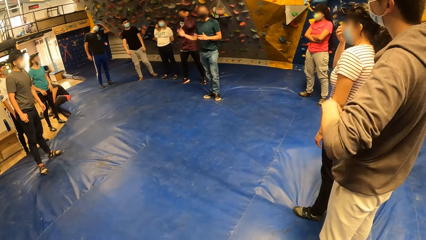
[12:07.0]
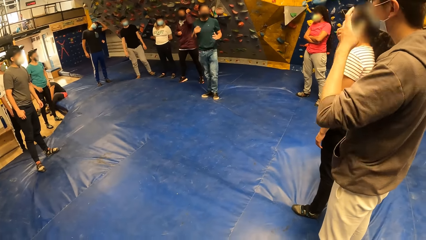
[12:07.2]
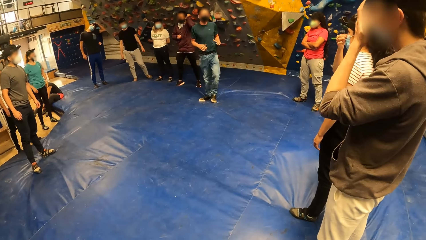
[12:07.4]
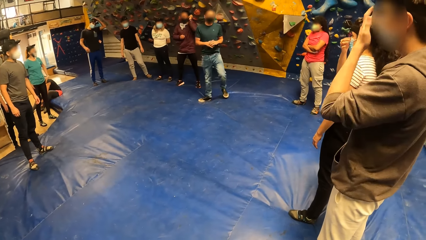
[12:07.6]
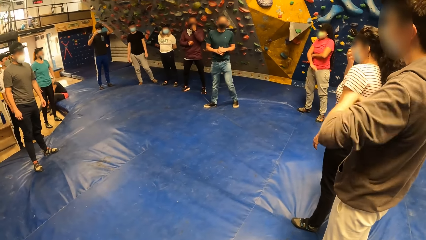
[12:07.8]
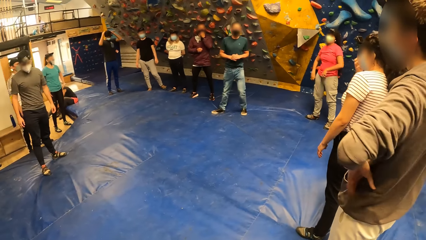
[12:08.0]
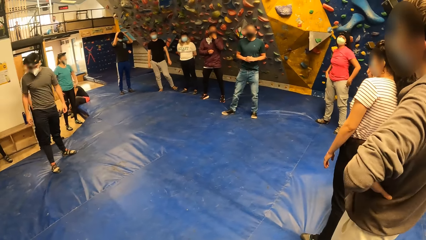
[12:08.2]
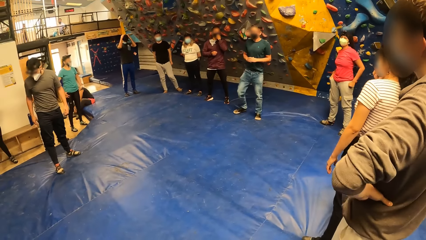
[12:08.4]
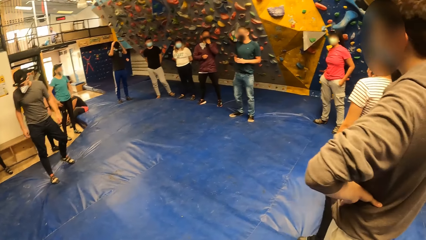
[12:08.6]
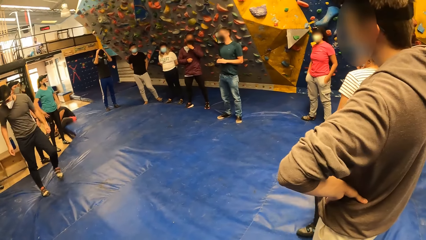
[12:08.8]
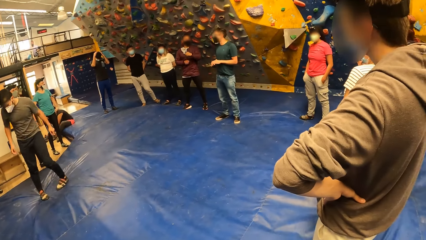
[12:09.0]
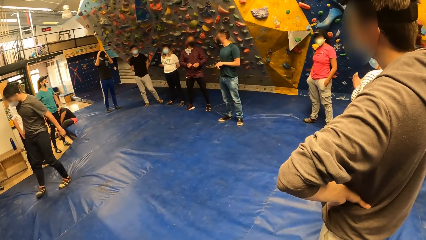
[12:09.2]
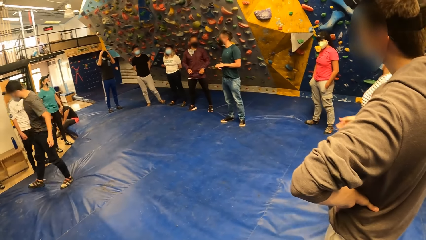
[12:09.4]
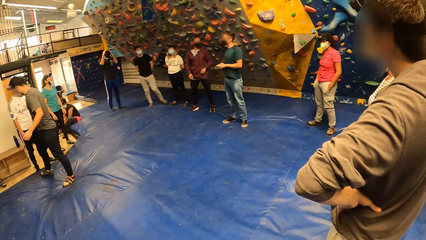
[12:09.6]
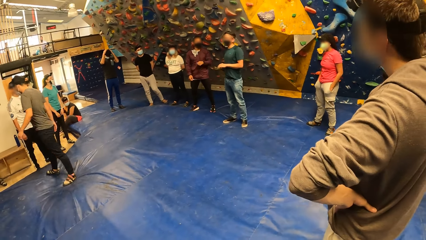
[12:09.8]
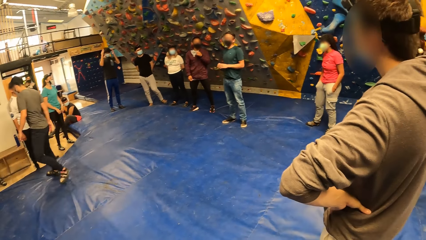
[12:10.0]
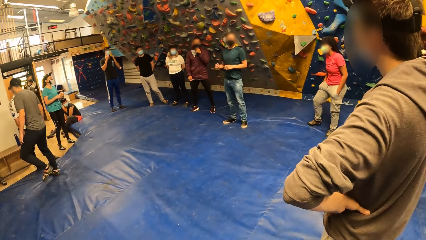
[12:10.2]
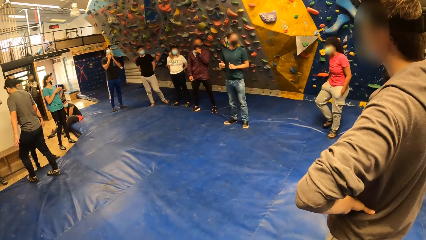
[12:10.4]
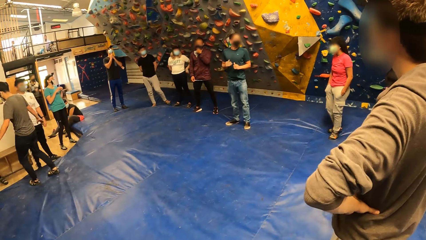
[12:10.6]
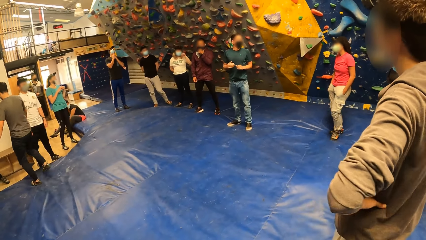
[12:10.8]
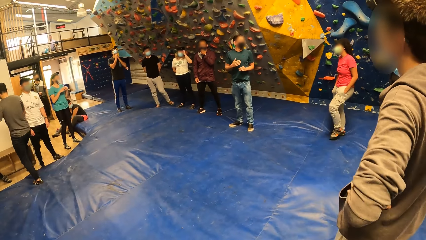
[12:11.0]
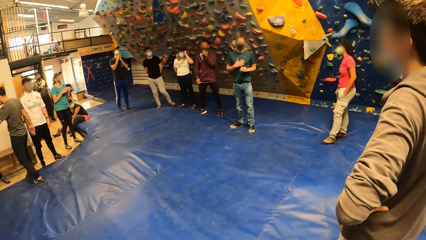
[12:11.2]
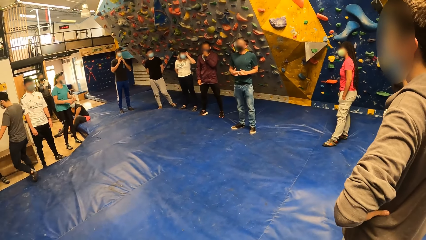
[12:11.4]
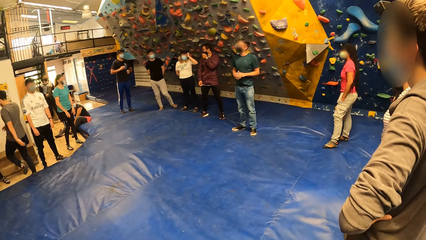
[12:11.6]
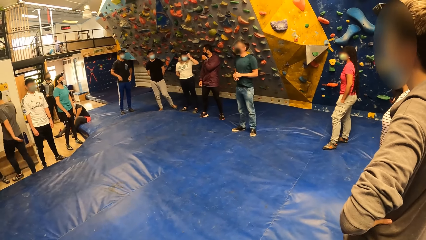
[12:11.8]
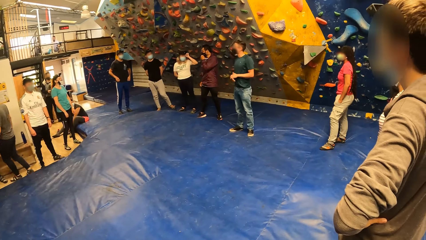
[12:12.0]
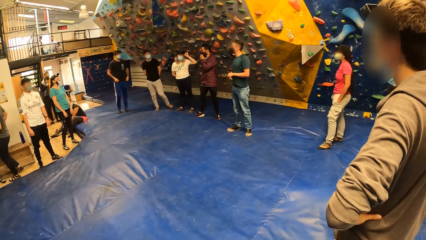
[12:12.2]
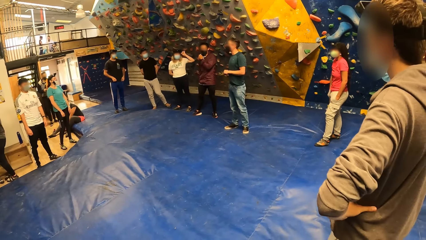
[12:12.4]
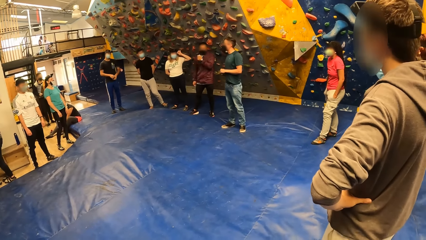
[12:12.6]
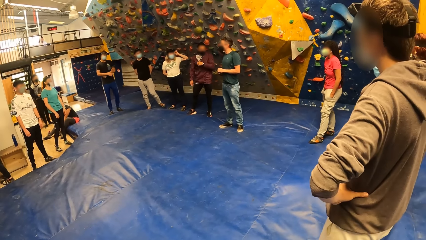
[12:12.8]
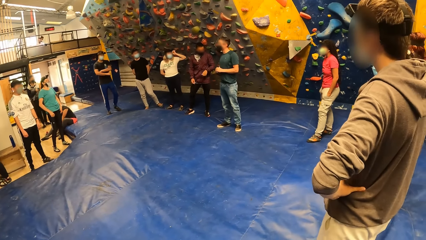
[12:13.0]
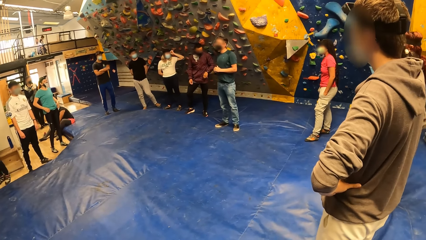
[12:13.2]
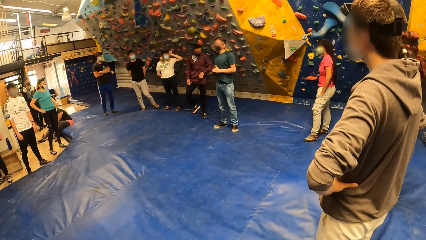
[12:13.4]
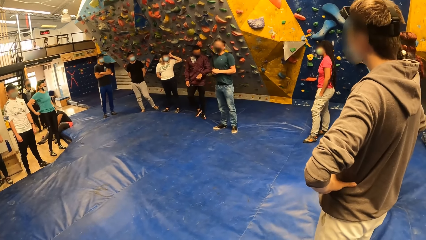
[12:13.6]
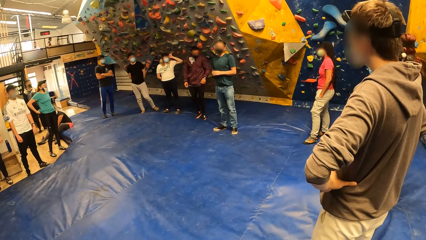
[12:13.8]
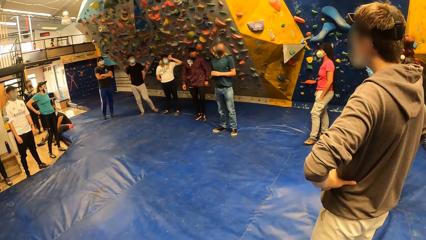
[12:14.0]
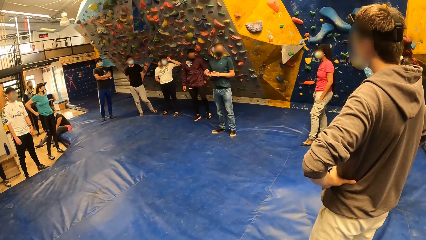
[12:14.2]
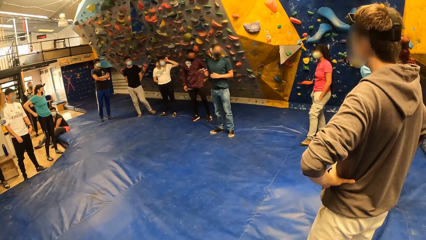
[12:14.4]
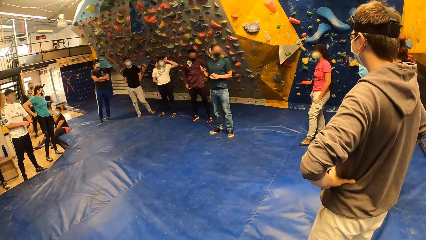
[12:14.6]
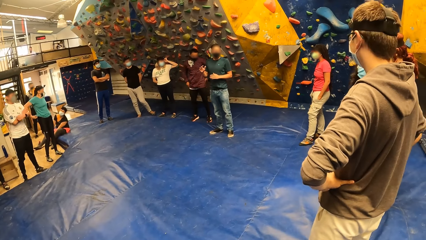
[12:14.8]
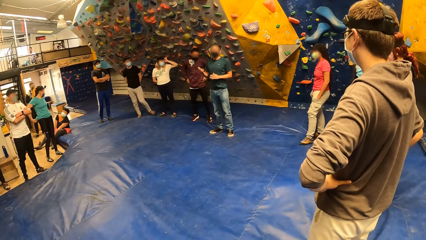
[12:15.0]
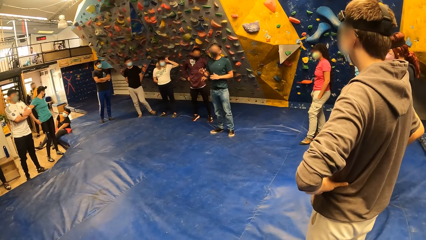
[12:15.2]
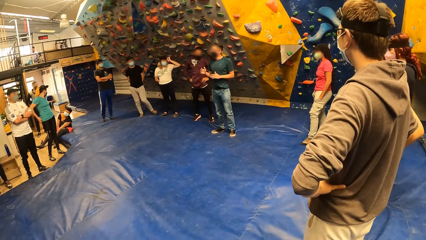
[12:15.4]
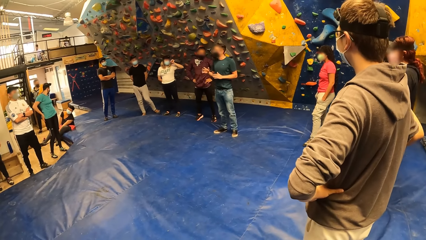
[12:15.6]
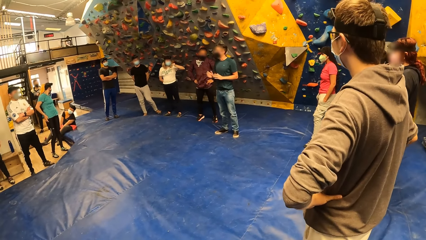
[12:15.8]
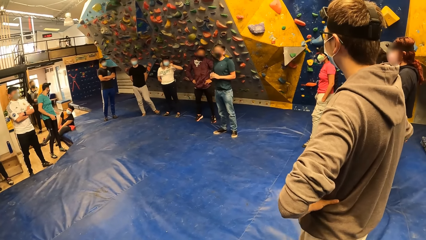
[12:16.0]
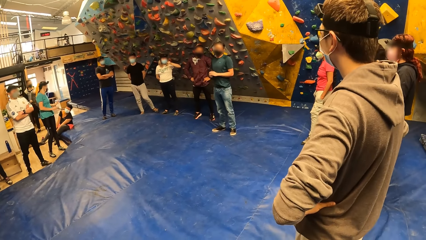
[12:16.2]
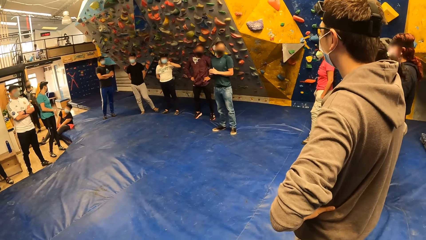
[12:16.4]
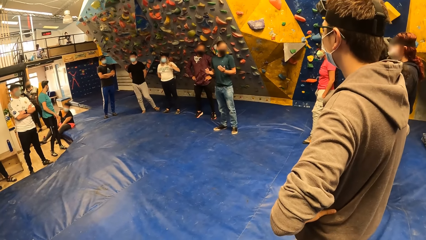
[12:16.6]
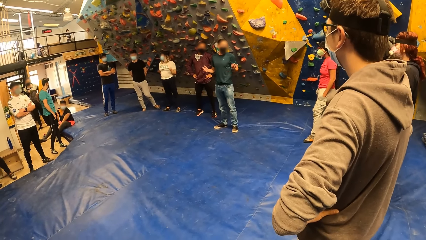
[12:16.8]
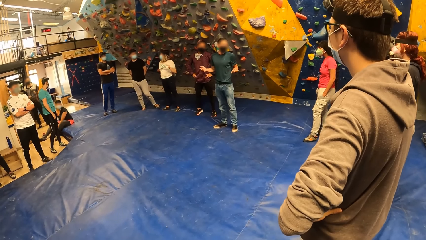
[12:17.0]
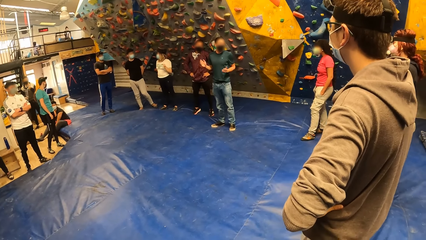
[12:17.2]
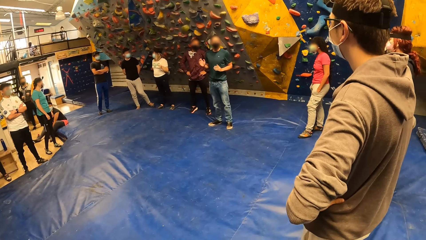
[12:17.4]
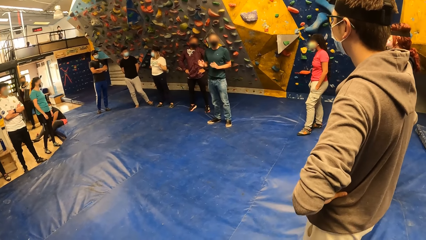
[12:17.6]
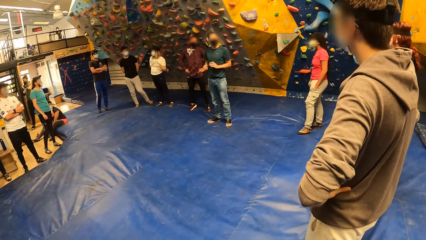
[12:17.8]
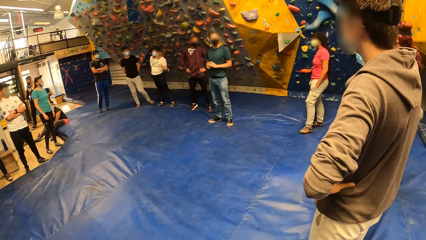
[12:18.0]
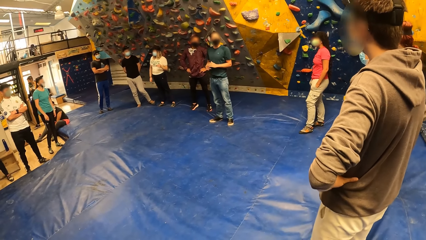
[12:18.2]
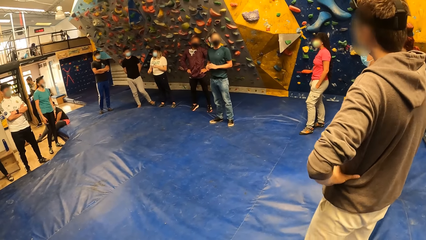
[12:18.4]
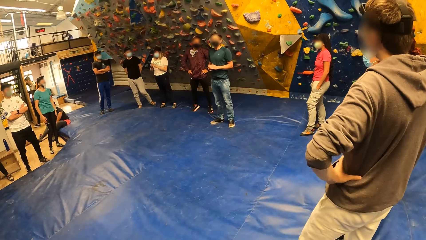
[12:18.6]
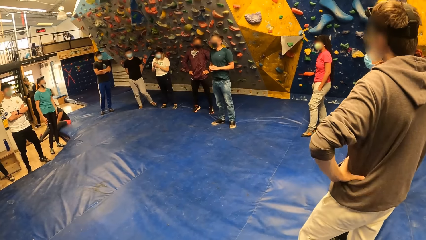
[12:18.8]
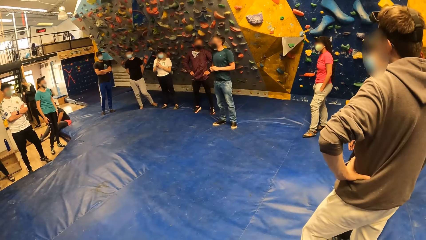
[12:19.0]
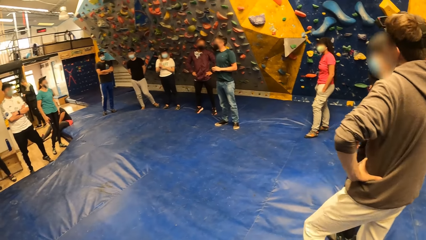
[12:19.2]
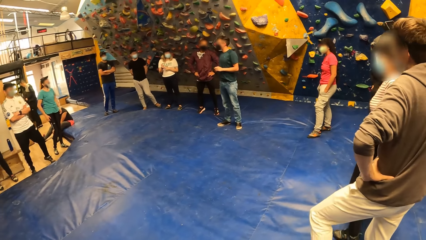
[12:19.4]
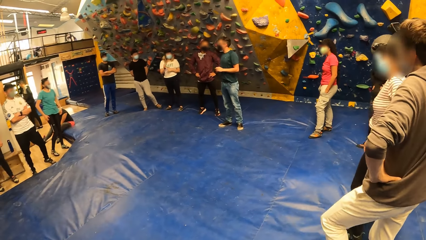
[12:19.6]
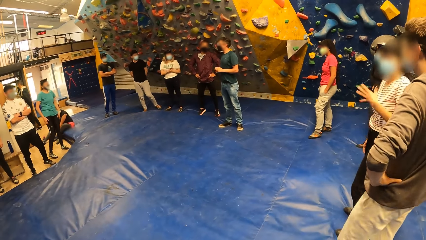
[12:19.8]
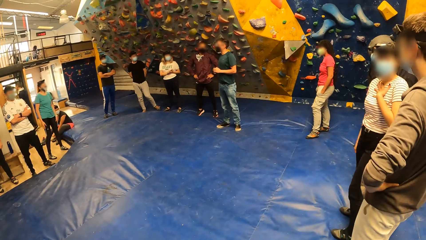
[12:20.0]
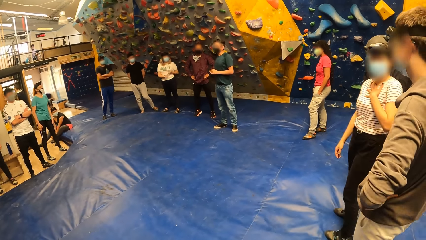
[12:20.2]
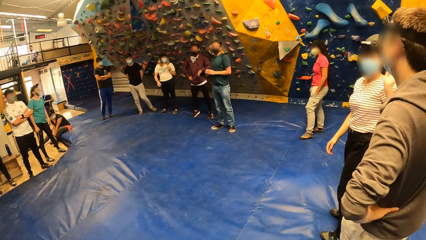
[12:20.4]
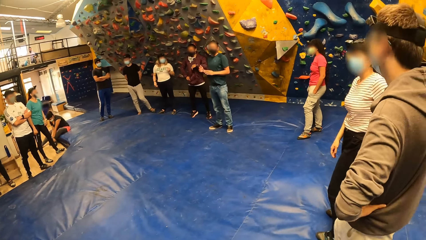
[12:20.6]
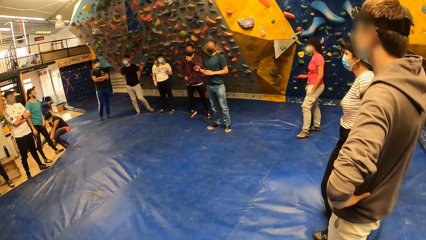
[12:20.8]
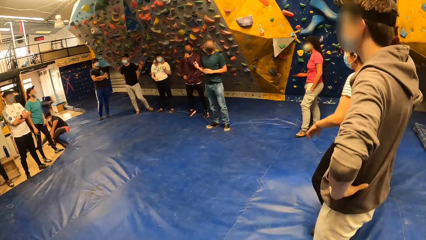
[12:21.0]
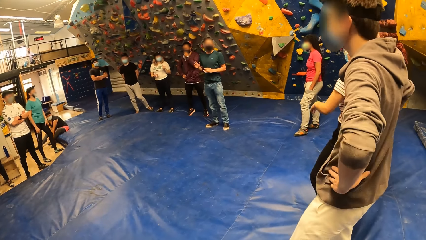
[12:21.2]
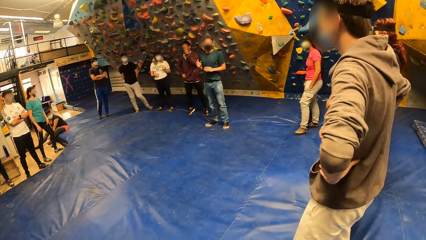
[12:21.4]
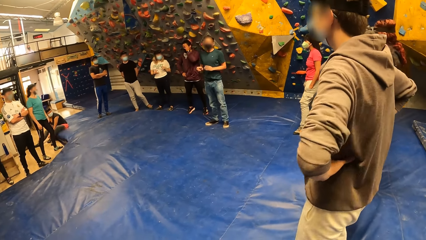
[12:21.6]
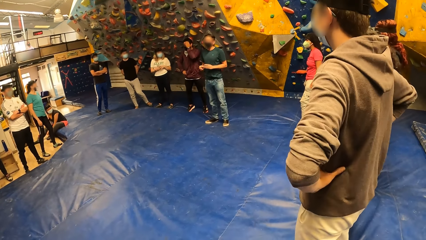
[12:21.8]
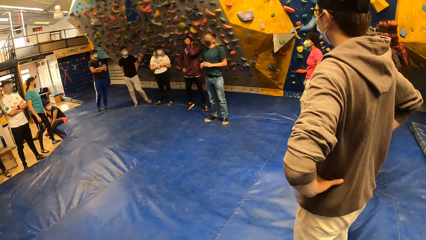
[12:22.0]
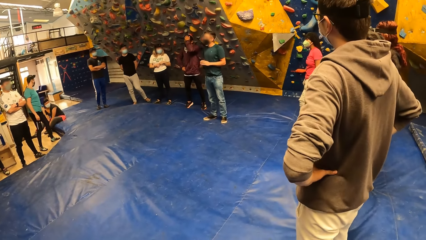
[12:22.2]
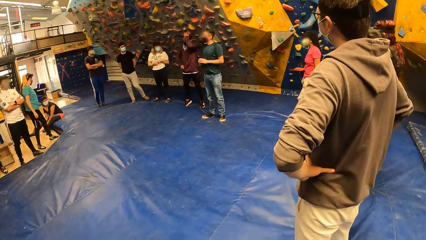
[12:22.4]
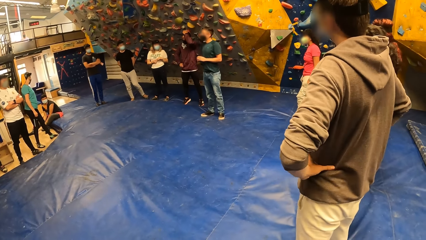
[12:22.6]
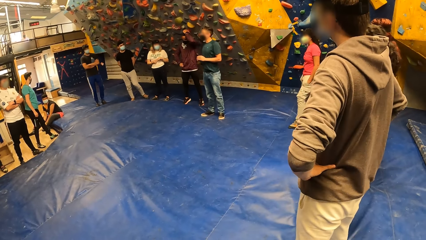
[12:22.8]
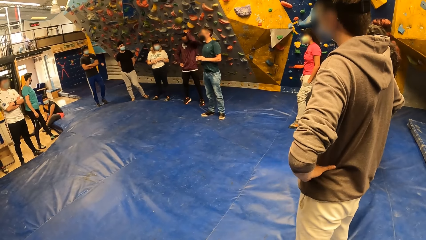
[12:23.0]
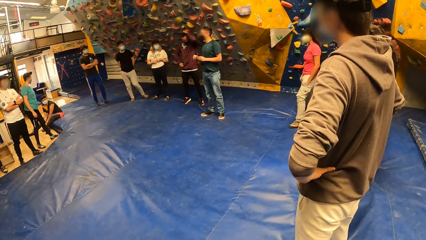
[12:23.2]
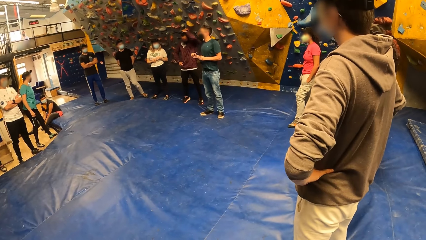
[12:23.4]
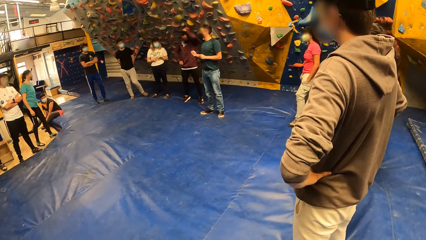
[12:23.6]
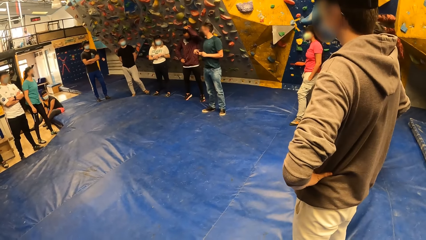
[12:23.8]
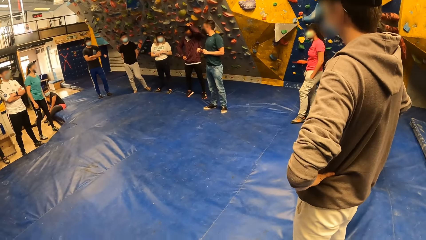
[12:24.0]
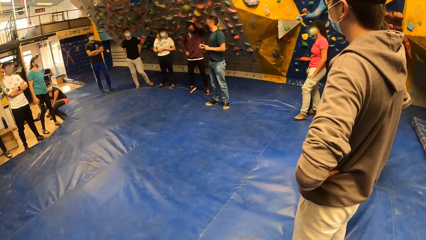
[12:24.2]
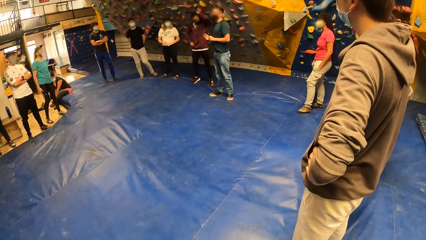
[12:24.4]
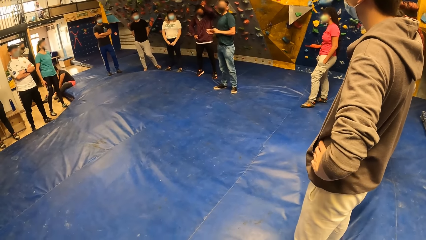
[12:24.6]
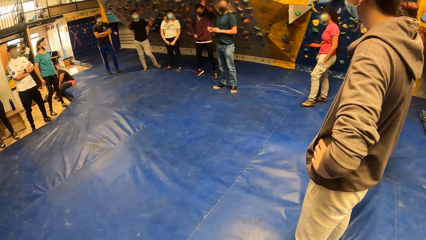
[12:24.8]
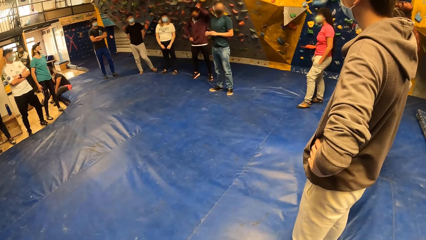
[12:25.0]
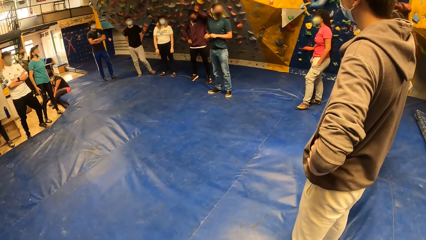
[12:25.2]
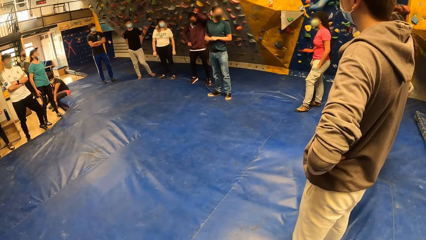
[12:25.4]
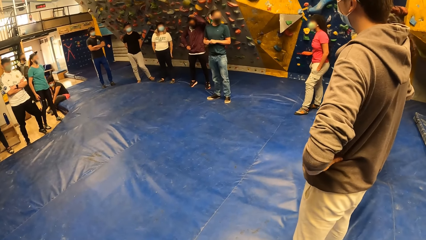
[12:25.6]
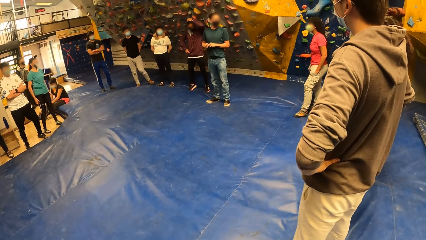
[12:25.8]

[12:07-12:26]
A man turns around and walks. The camera wearer looks around. Another man interacts with friends.
